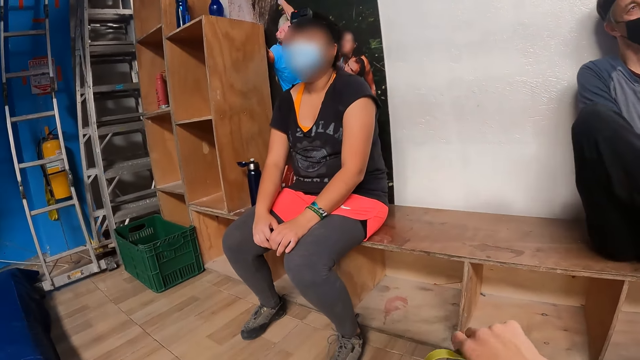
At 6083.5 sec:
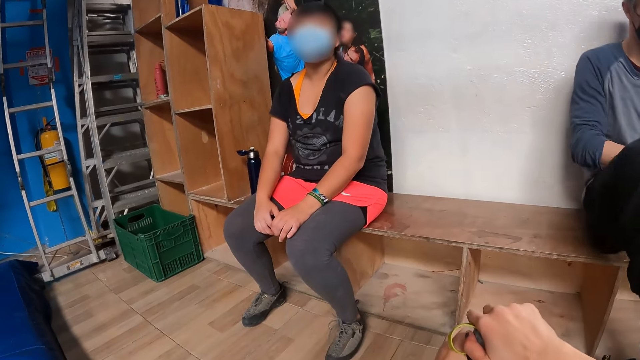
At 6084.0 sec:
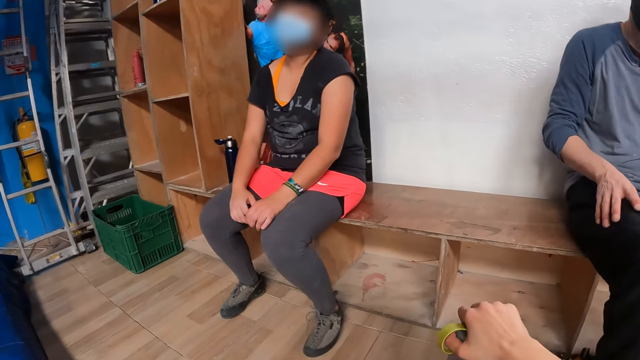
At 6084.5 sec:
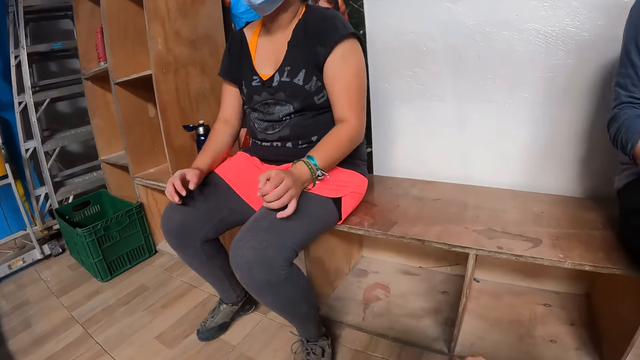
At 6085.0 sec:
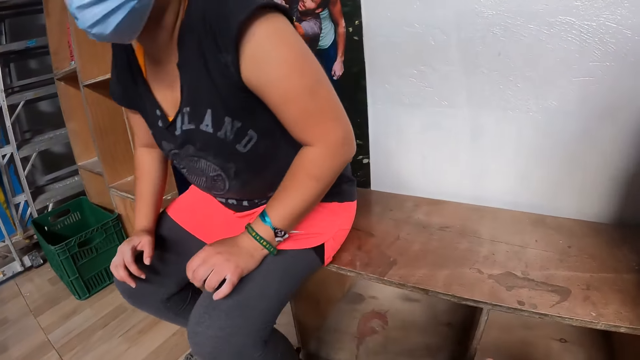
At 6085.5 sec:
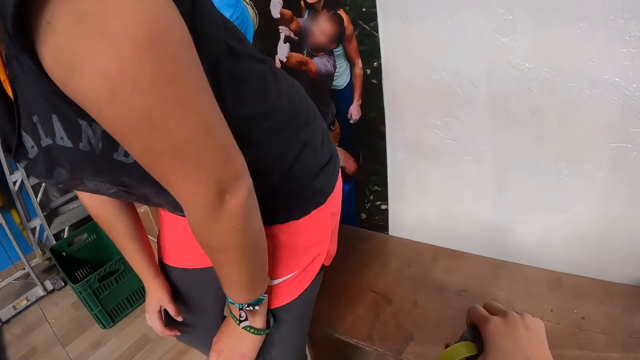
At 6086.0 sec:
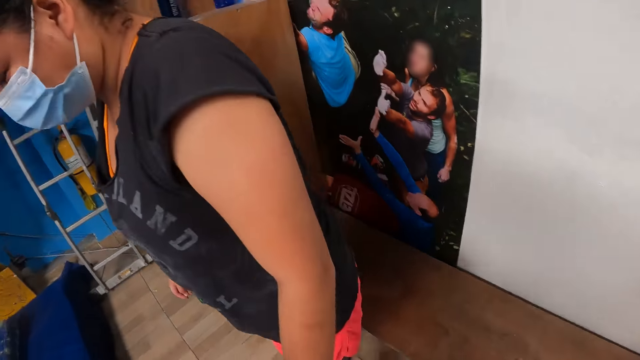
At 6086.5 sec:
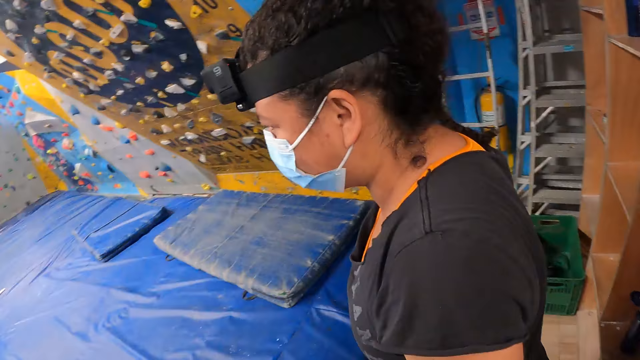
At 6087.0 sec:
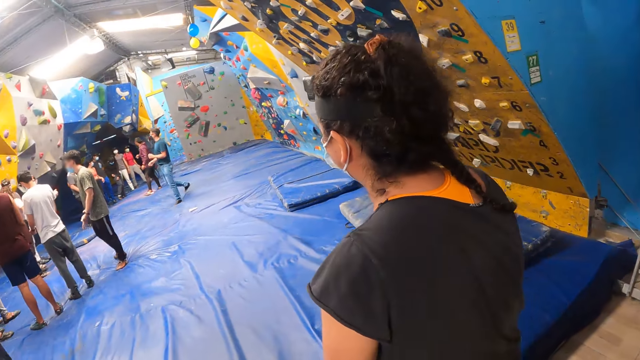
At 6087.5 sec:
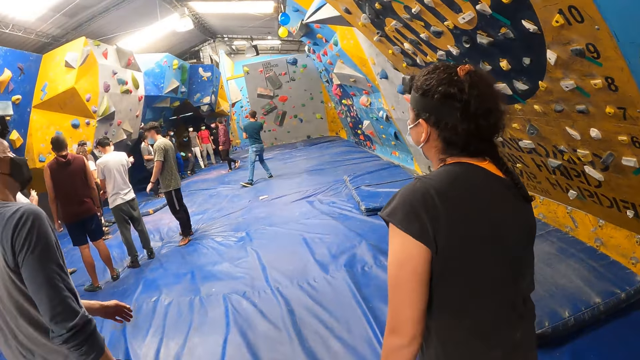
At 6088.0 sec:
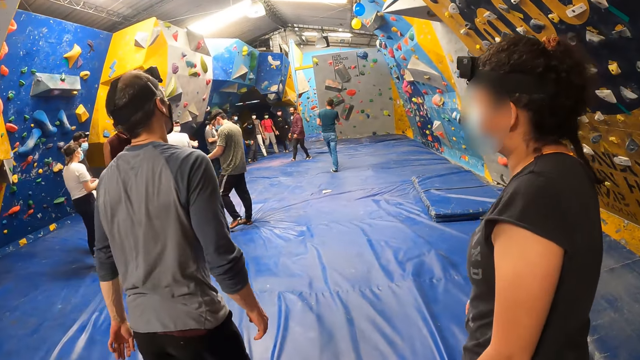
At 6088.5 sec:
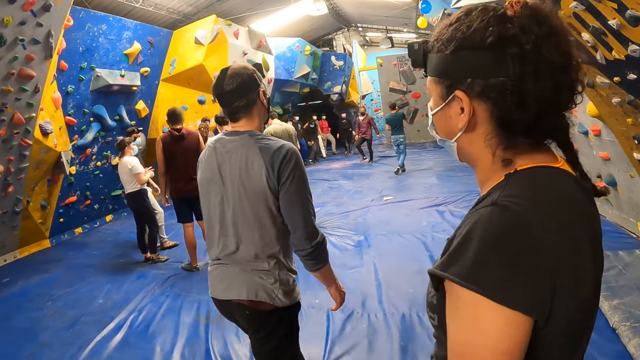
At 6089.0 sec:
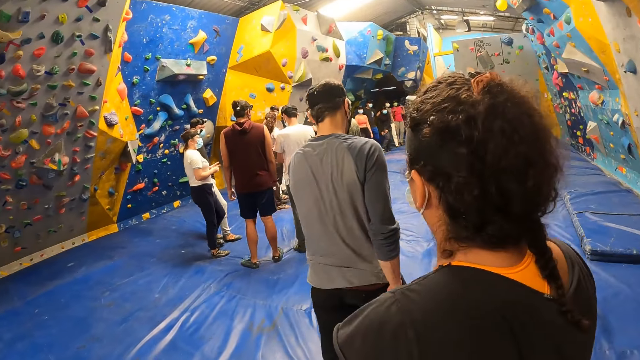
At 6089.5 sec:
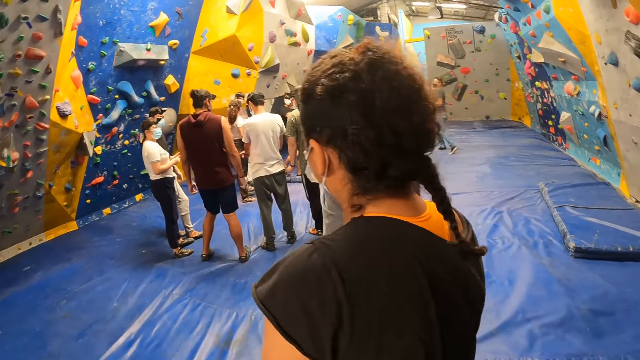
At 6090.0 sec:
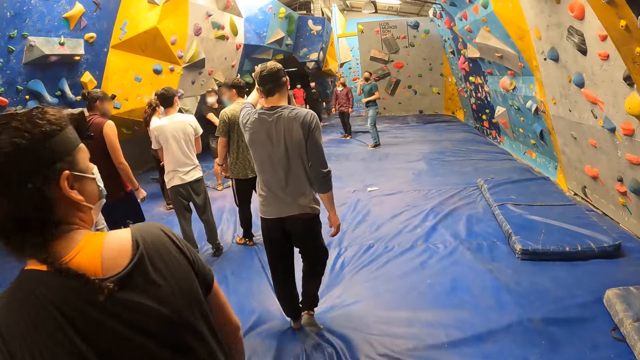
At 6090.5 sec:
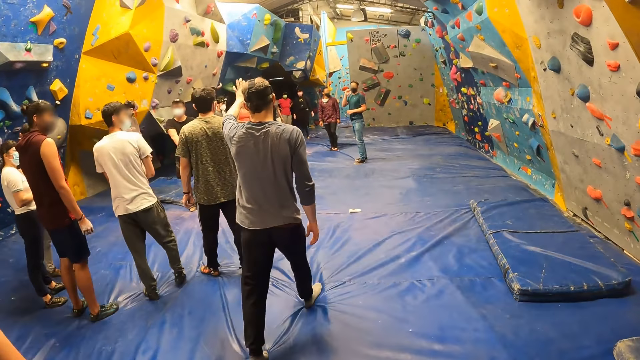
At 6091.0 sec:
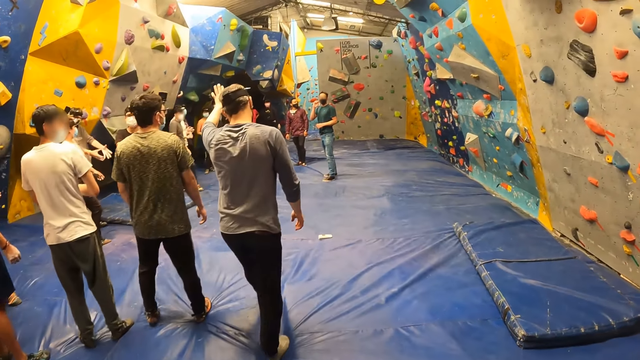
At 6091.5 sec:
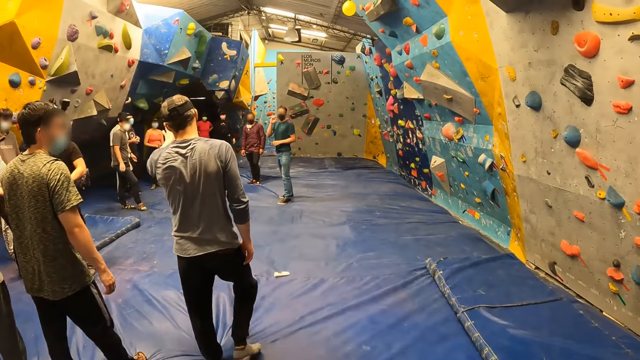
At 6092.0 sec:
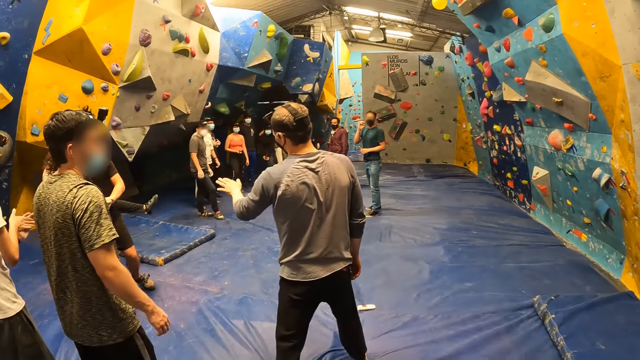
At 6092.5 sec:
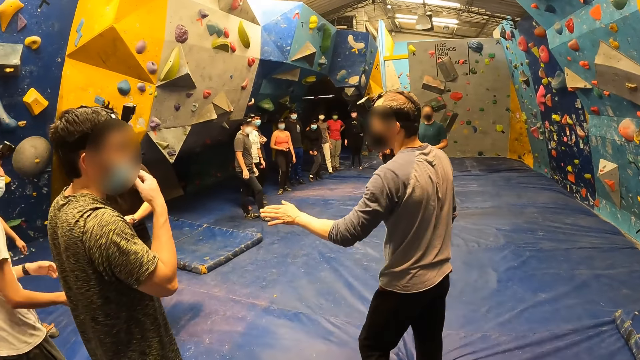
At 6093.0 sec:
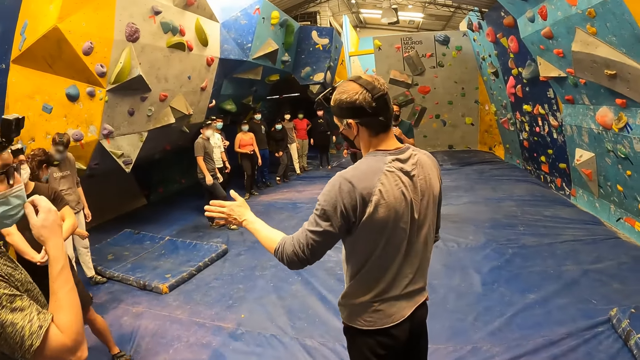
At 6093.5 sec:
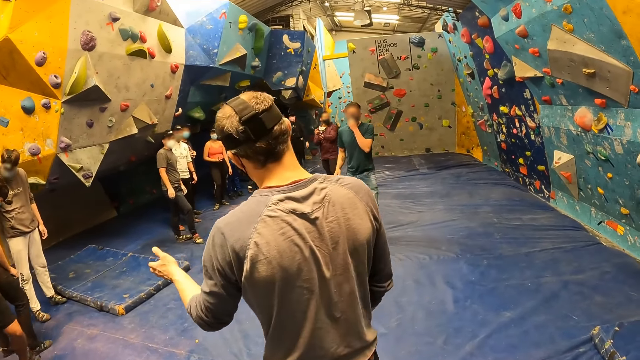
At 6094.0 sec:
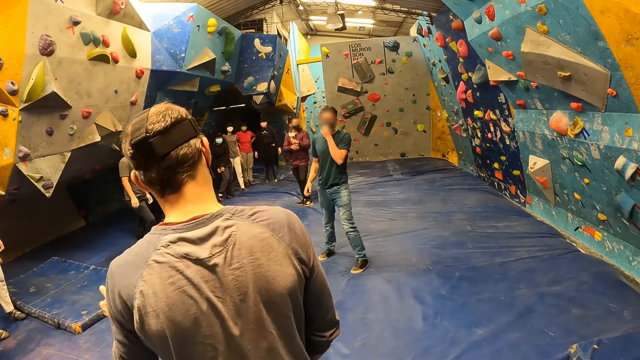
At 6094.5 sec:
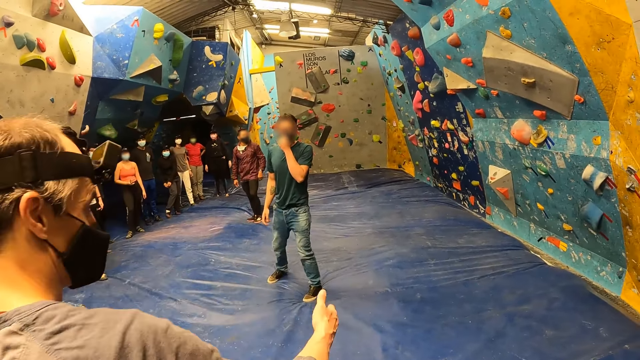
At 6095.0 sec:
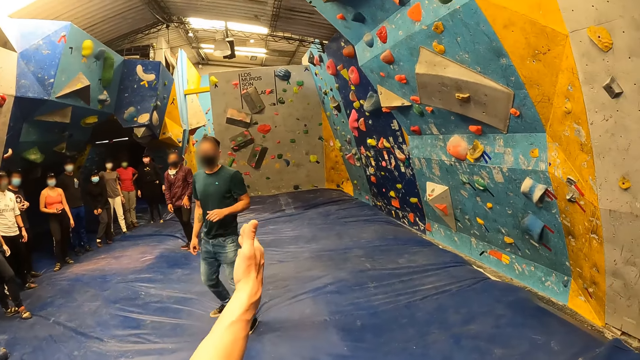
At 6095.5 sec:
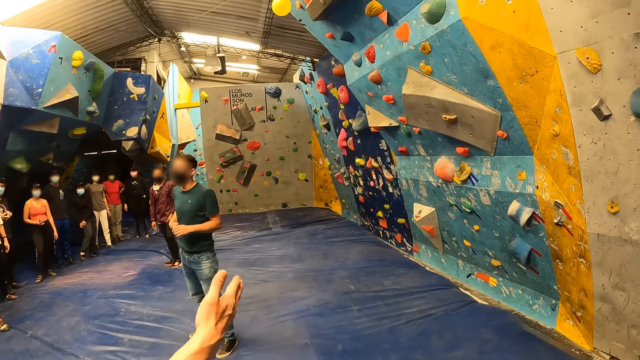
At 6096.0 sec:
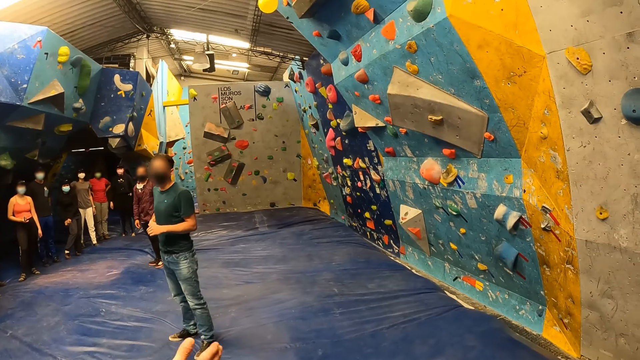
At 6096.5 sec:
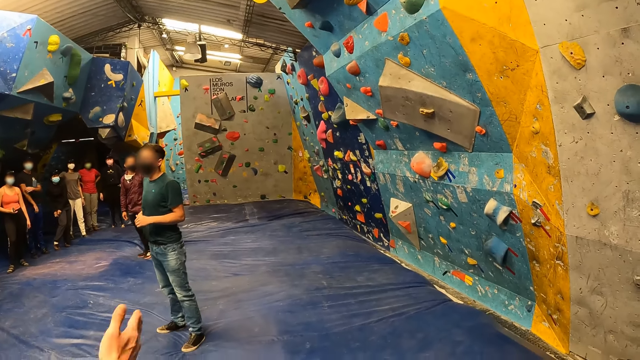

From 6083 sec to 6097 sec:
The camera wearer is talking to the people.

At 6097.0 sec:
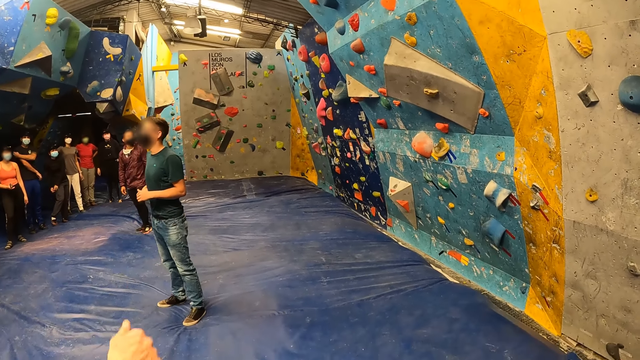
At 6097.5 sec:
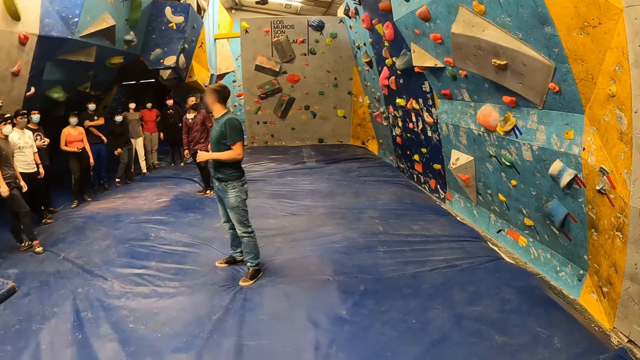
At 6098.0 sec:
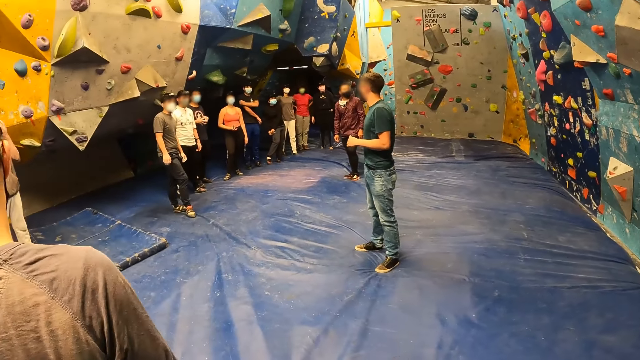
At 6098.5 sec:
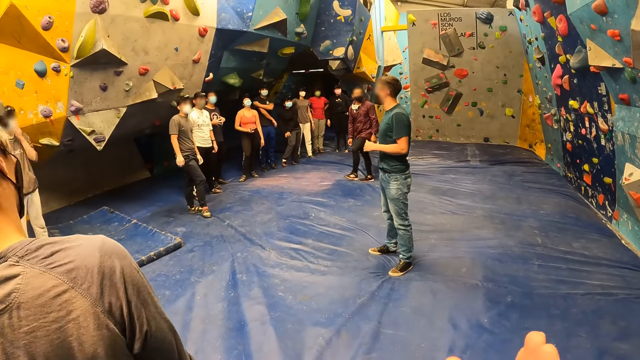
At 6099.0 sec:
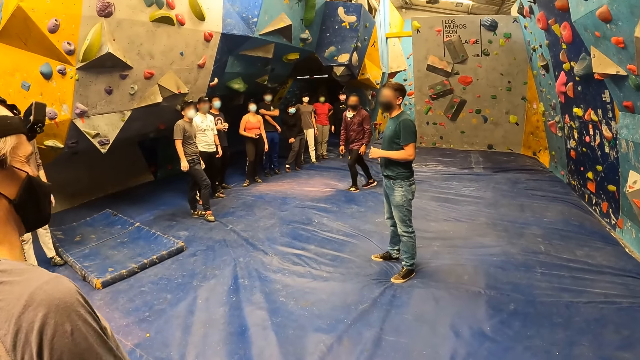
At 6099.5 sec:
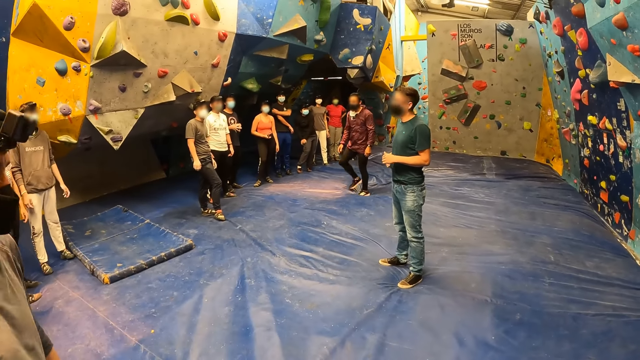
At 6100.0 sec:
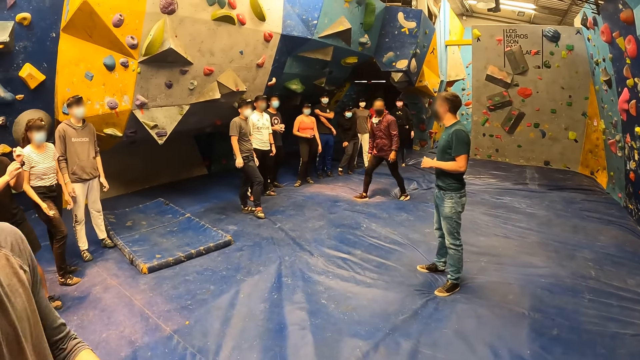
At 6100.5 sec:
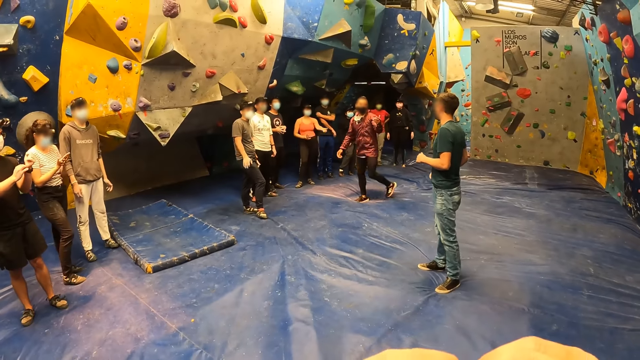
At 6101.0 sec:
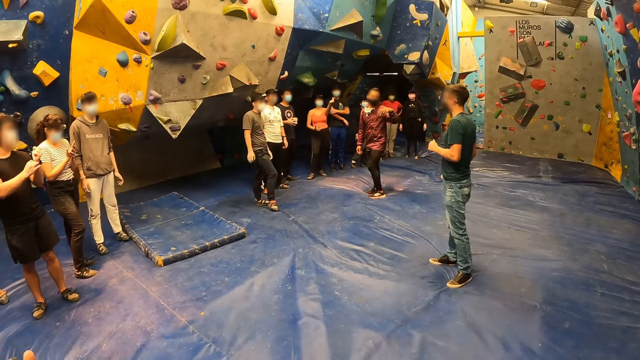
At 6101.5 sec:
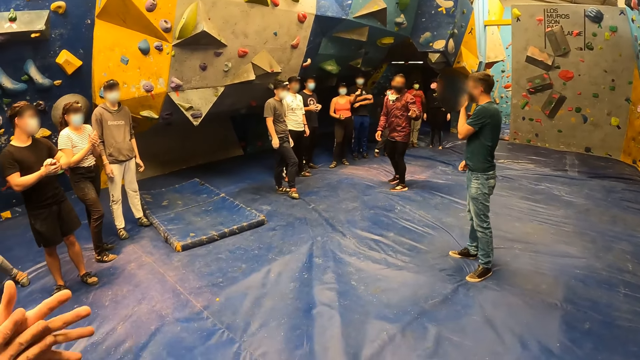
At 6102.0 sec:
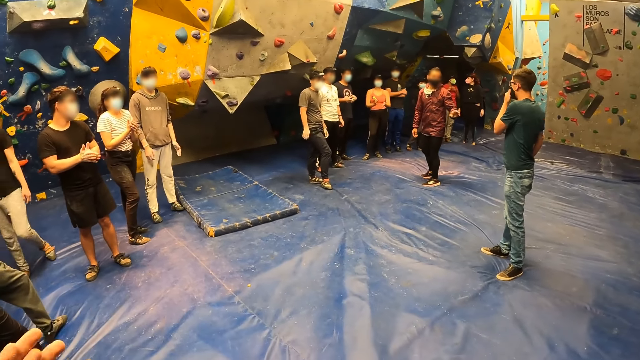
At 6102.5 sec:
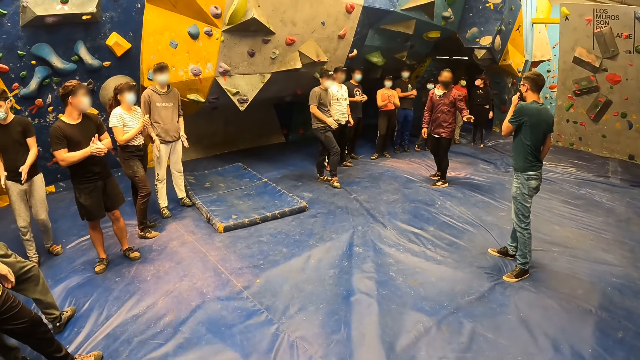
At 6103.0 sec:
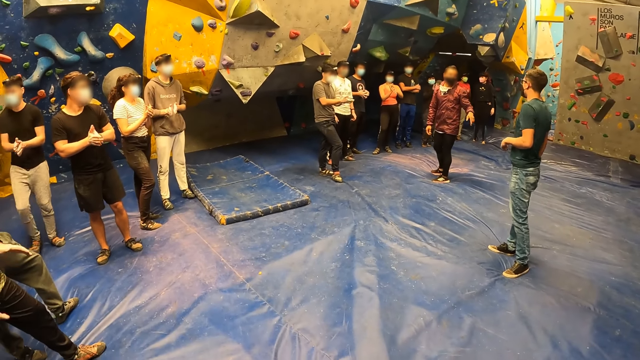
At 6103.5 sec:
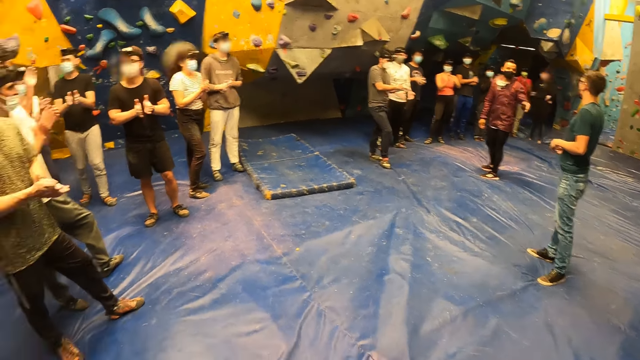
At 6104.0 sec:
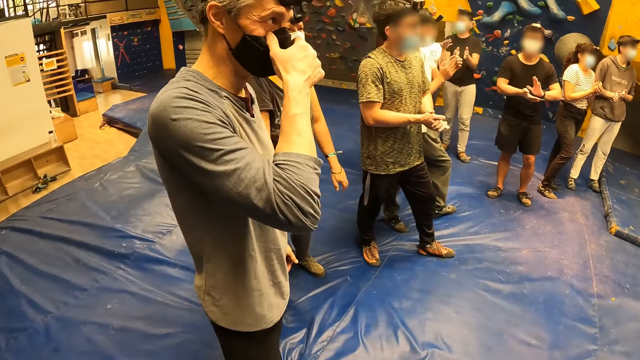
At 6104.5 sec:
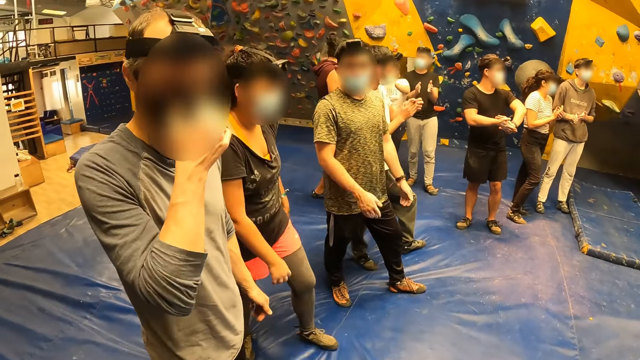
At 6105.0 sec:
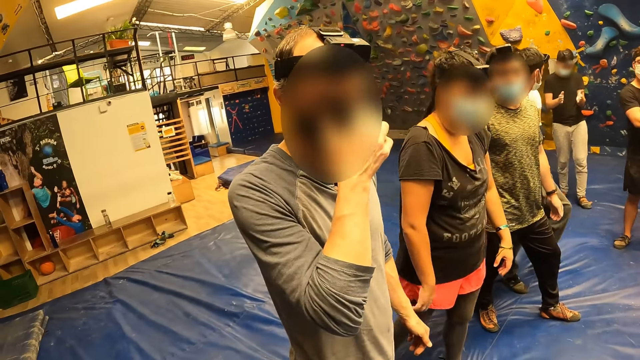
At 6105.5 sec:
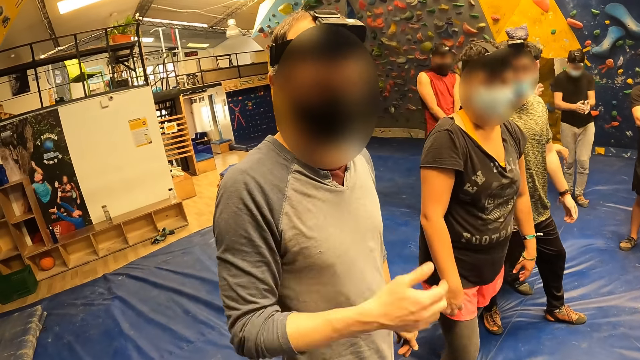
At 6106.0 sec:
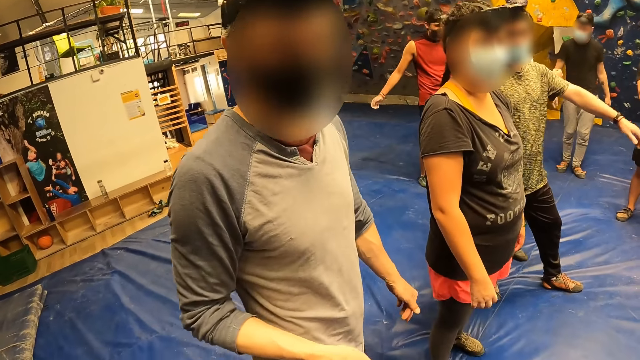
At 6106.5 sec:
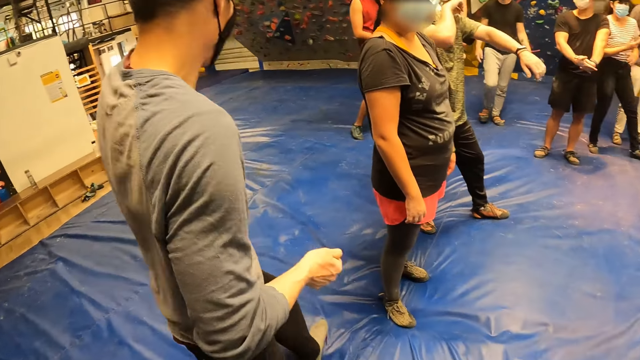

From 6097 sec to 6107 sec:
A man adjusts a facemask on his face with his left hand. Another man adjusts a facemask on his face with his right hand. The camera wearer is looking at a person.
